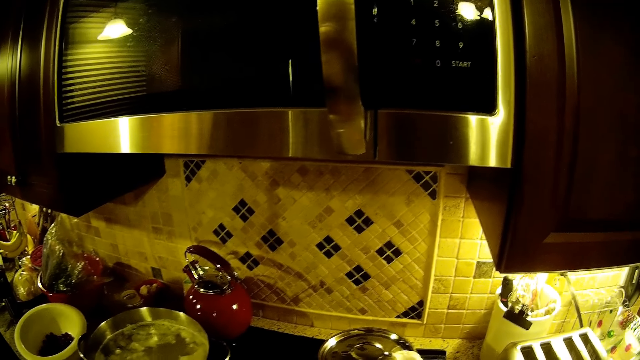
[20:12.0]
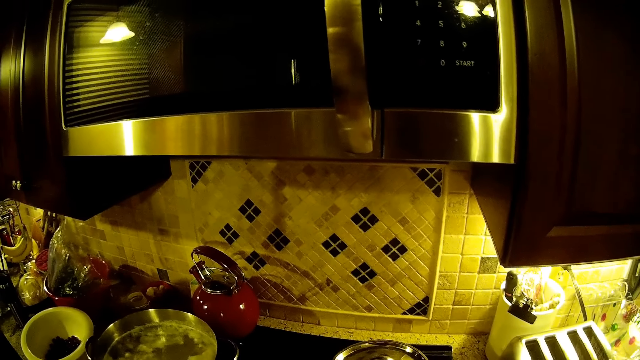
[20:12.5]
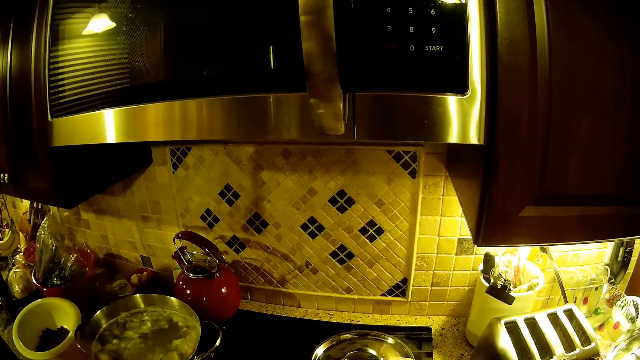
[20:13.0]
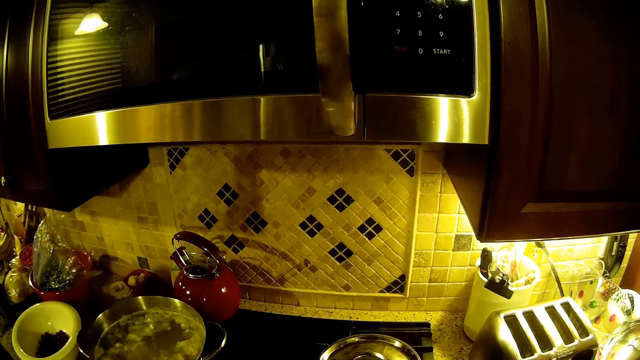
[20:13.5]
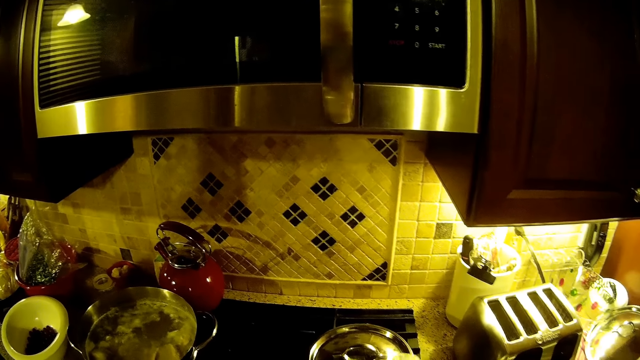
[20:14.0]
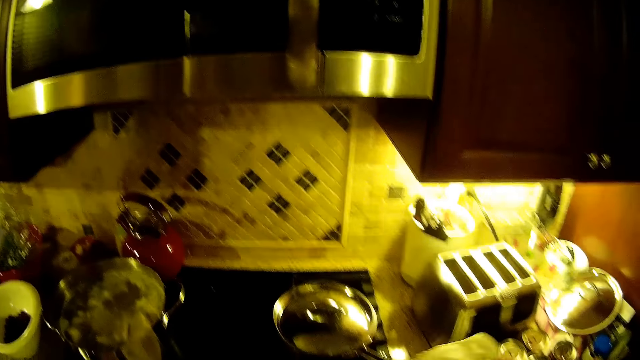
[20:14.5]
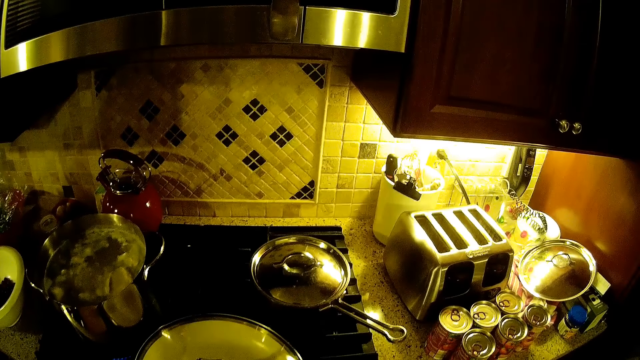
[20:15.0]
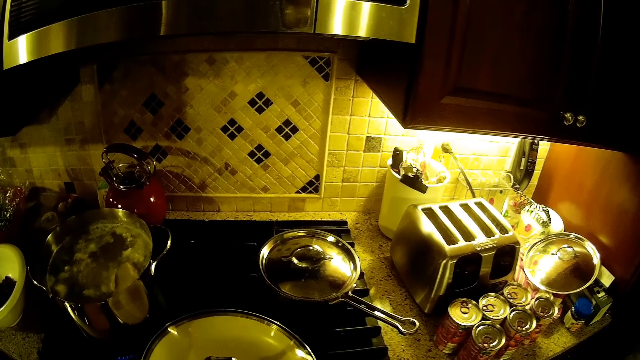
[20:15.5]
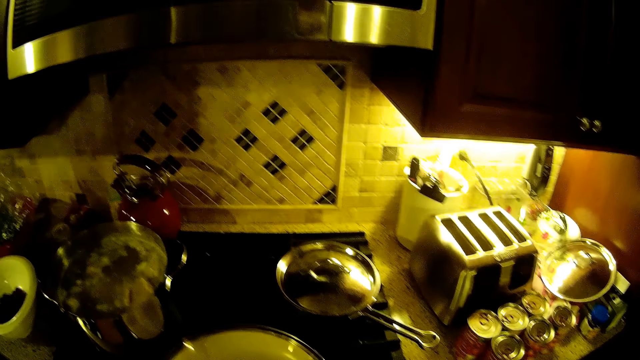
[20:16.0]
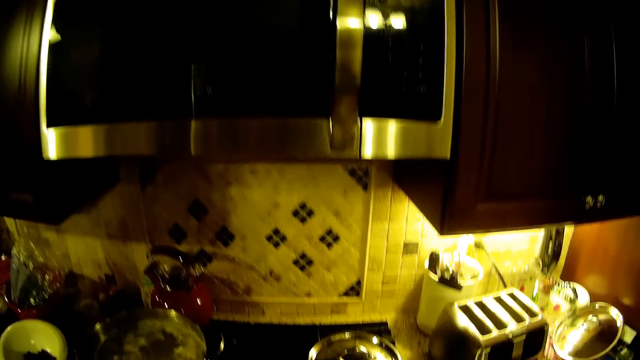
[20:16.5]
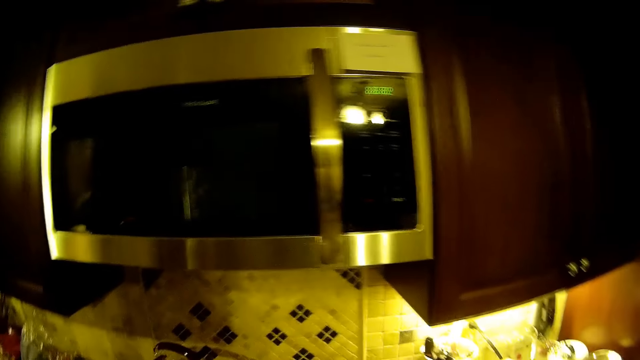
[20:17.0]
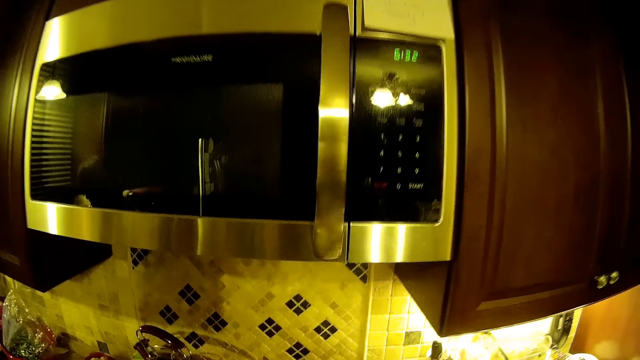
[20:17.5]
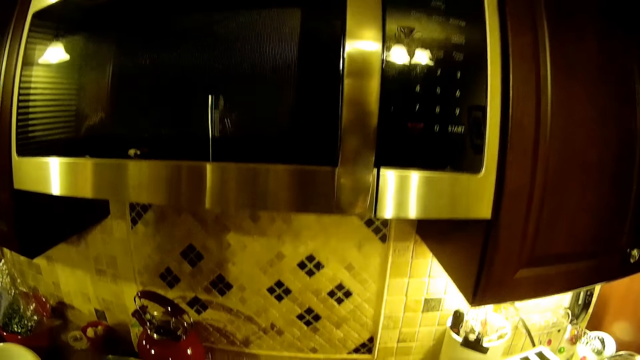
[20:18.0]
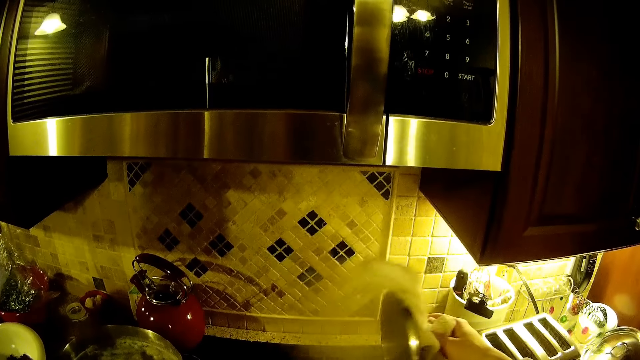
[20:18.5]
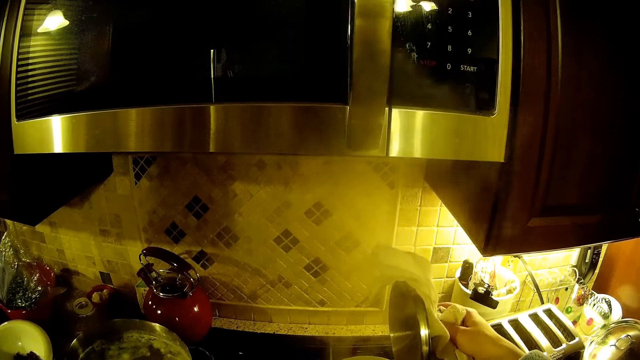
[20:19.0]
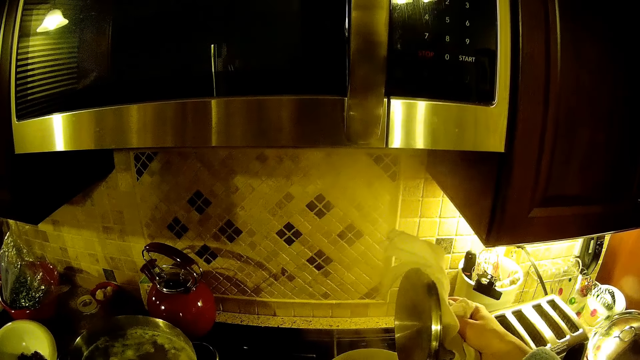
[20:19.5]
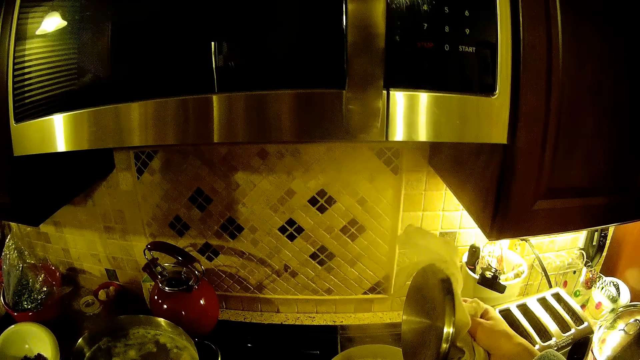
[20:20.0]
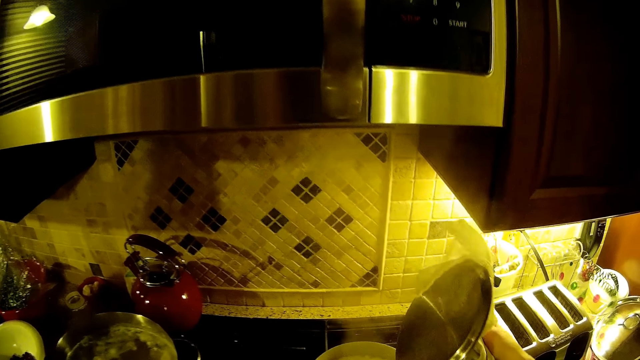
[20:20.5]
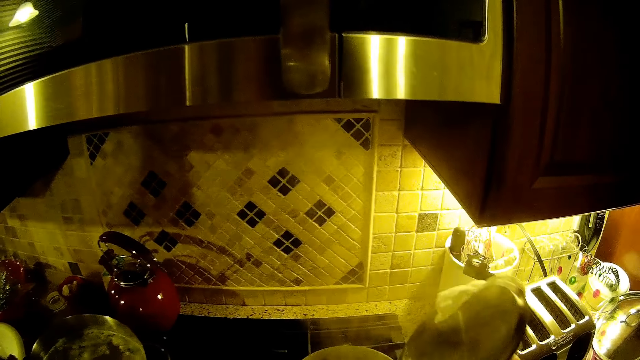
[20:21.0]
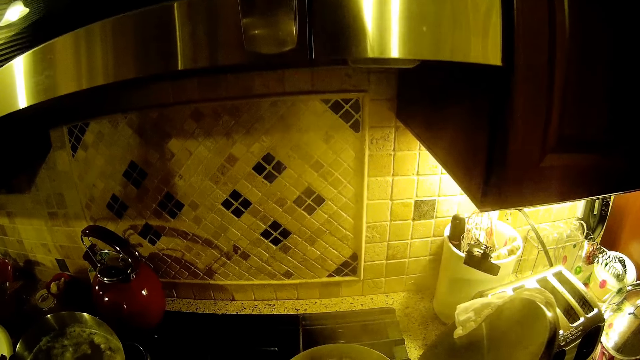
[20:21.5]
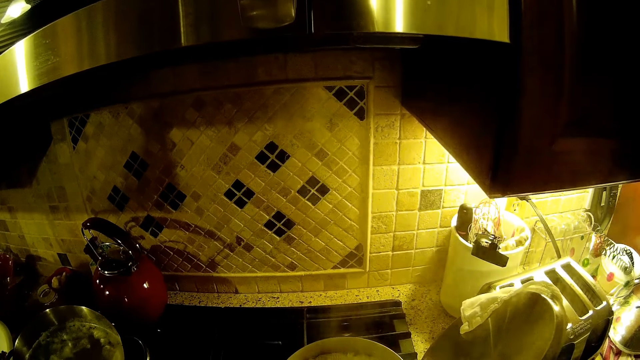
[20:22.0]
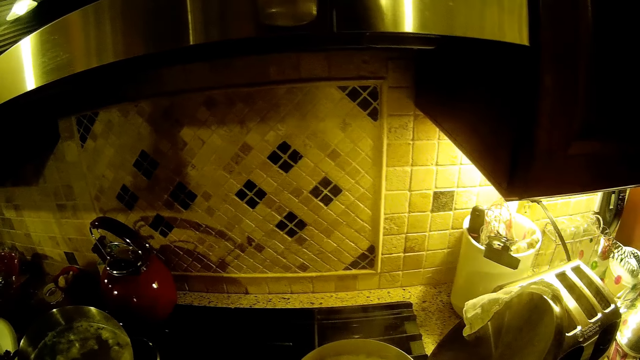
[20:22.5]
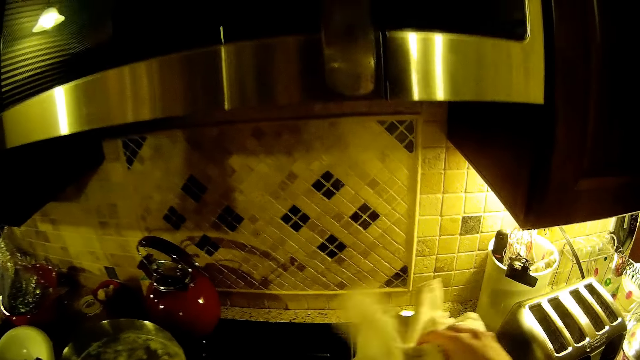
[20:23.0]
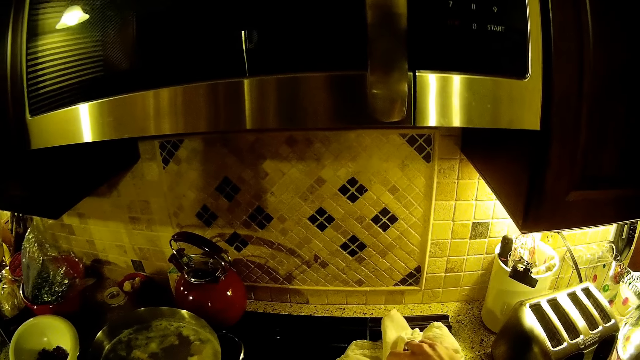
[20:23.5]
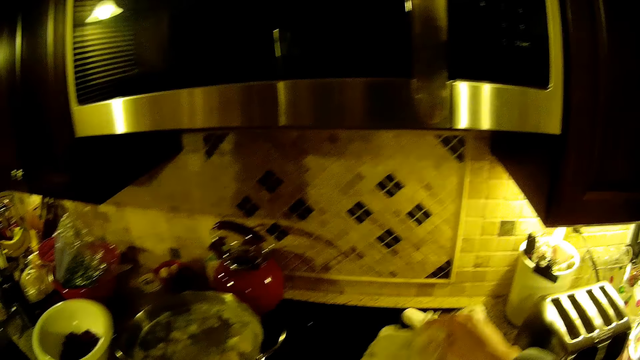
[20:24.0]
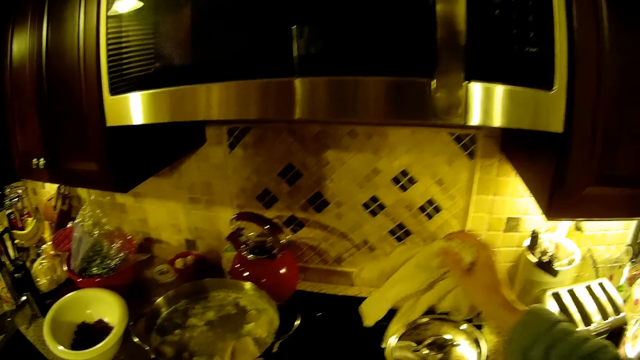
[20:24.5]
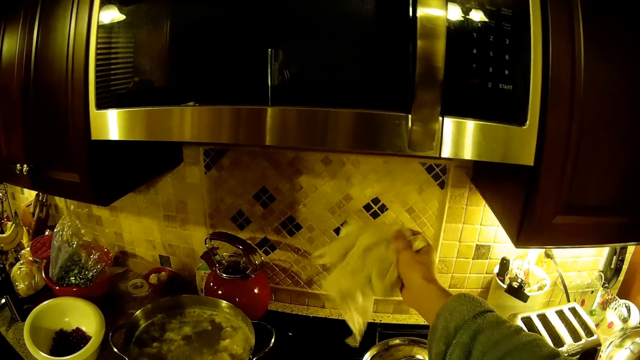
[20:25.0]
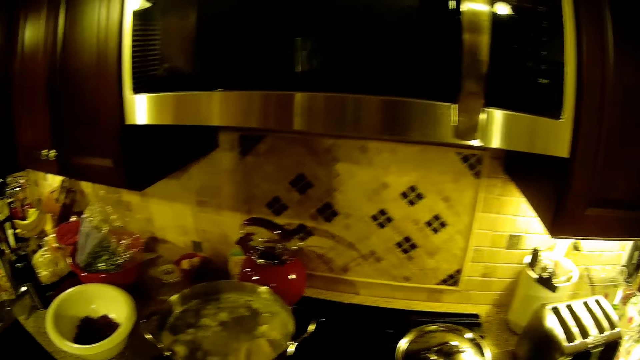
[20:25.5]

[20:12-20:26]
The camera wearer stares around the house. They stare at the pot. They open a cooking pot lid. They stare at the pot. They cover the cooking pot with the pot lid.

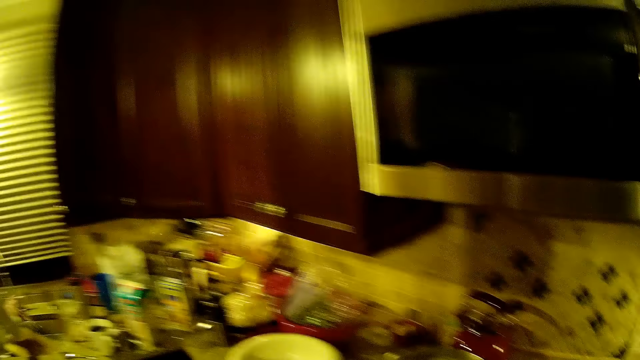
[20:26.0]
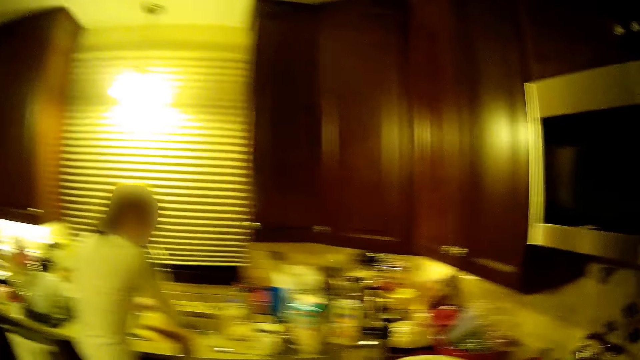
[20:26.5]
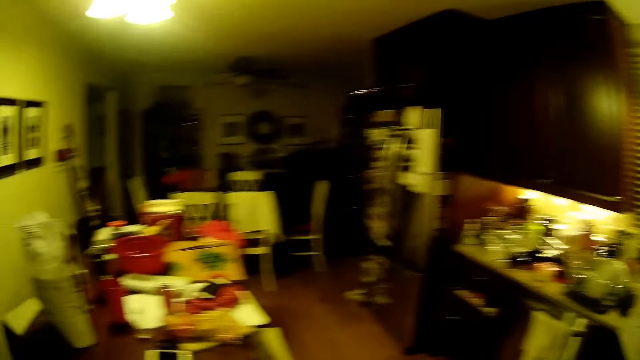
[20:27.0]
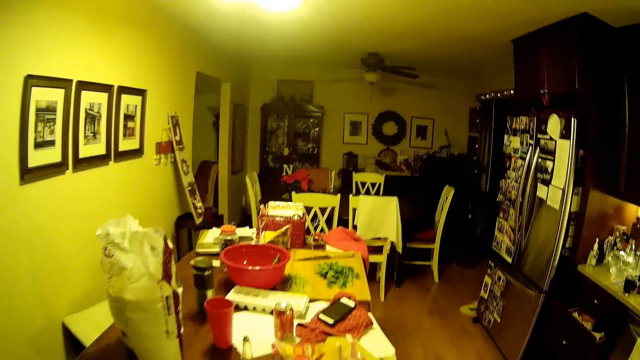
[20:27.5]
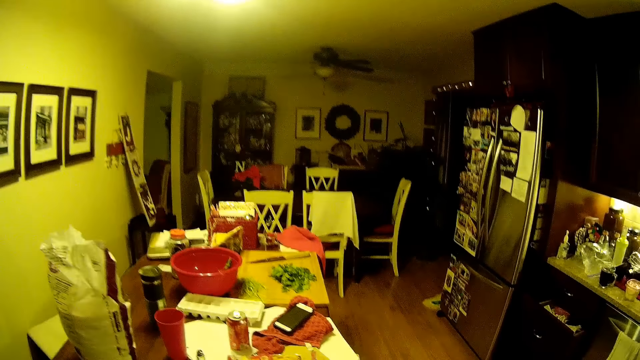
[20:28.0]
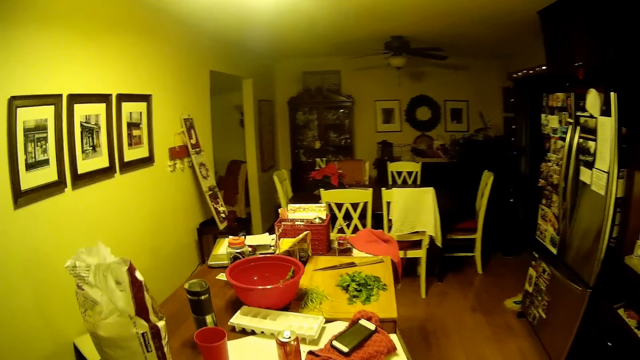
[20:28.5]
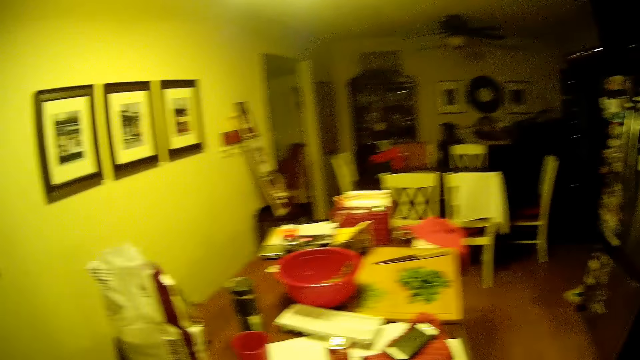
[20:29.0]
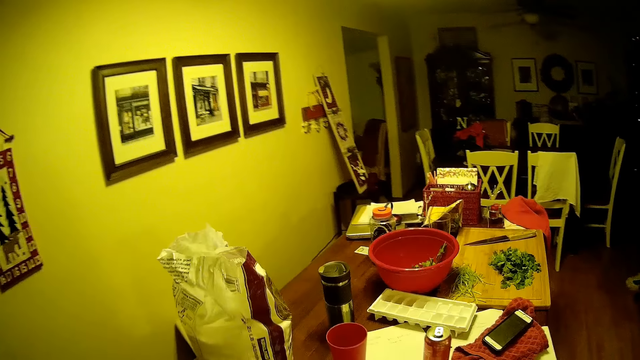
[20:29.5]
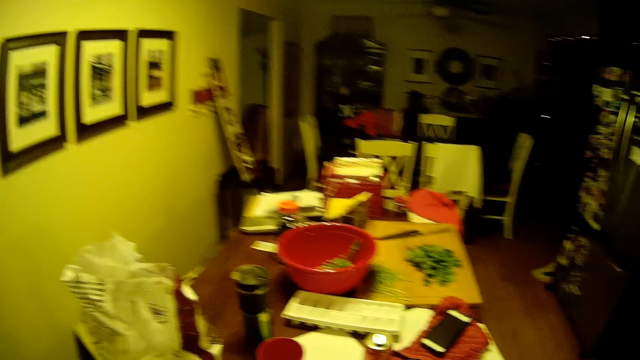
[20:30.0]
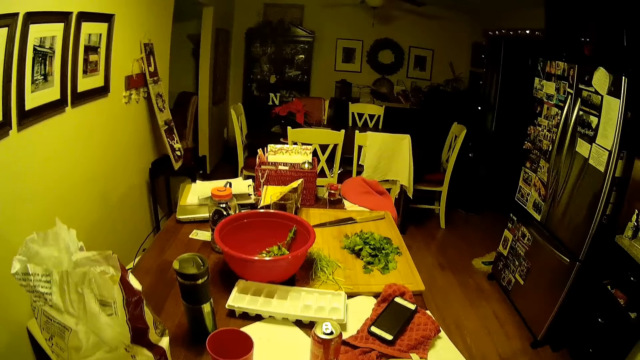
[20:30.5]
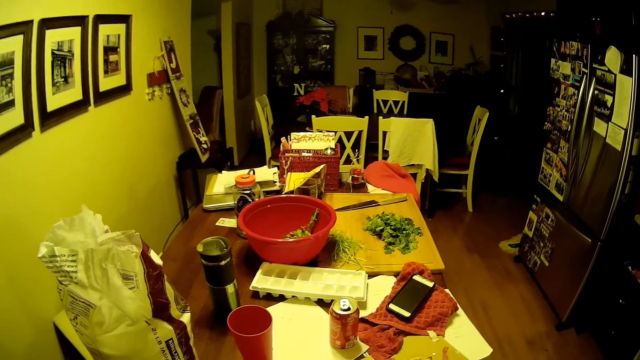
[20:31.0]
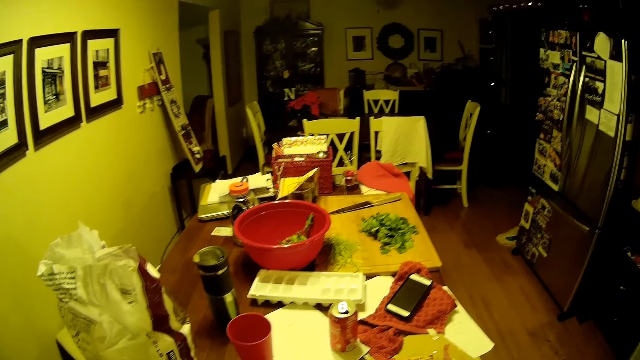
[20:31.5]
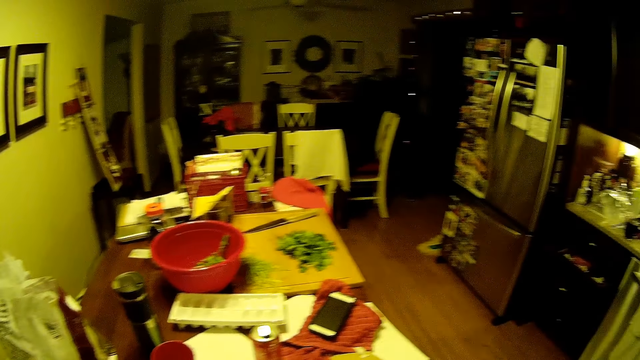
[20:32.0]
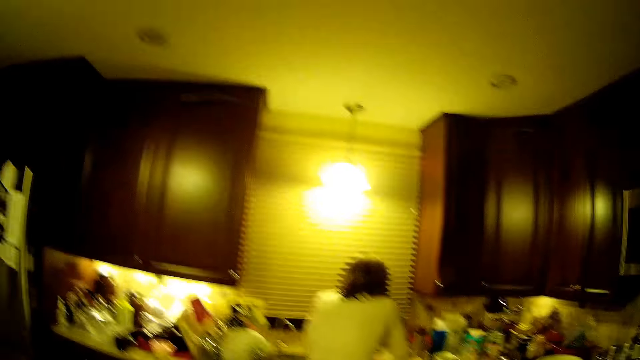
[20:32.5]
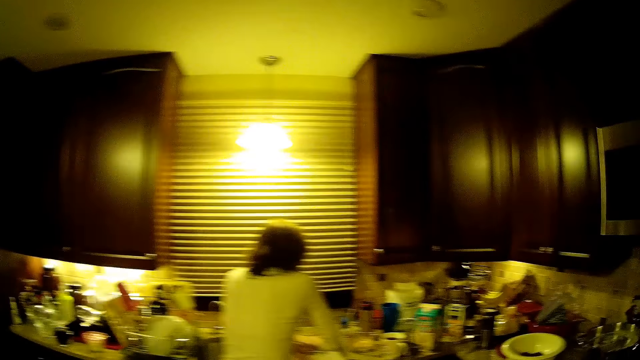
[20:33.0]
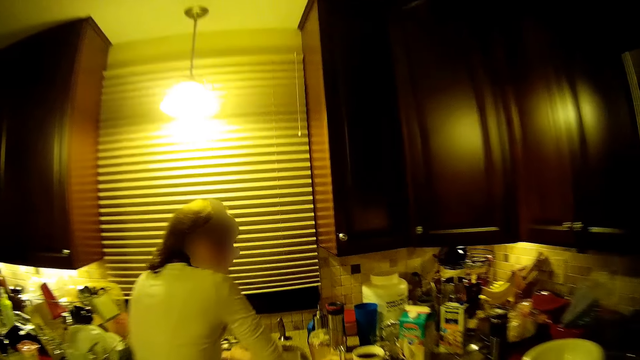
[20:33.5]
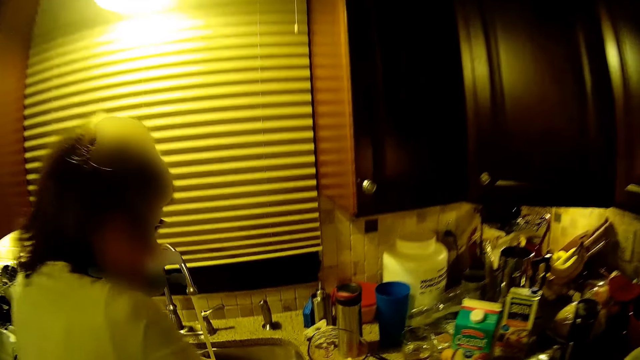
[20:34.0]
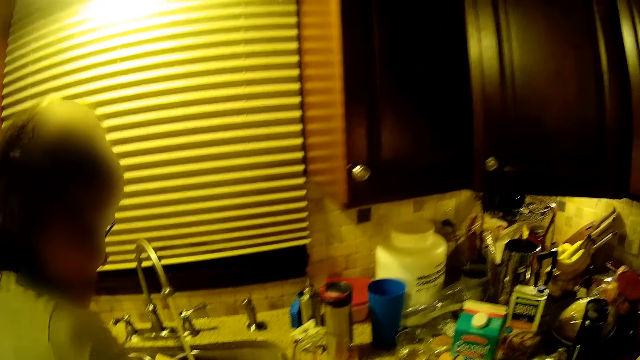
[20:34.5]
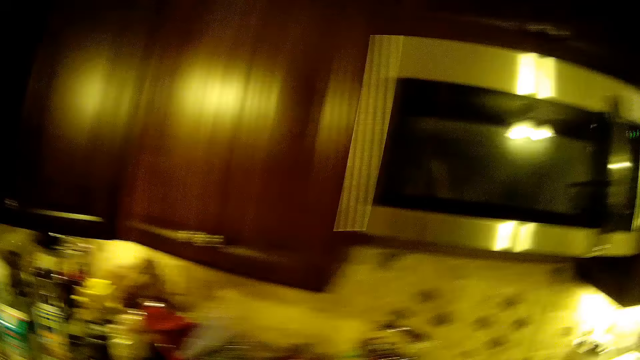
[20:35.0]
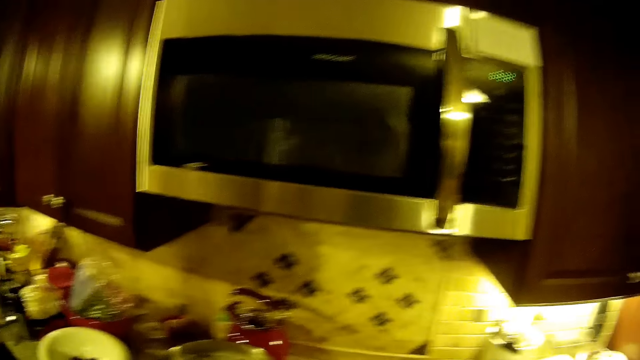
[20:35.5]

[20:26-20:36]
The camera wearer stares around the house. They move around the room and walk towards the table. They stare at the table. They stare at a woman. The camera wearer walks around the house. They move towards the sink. They stare at the pot.
